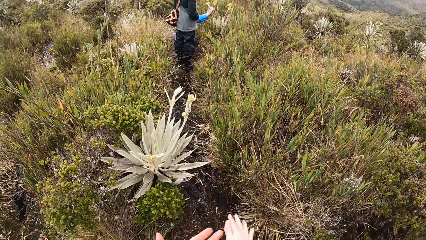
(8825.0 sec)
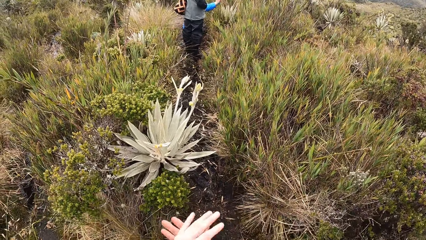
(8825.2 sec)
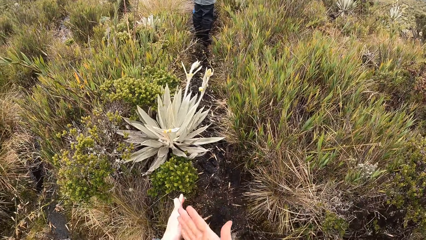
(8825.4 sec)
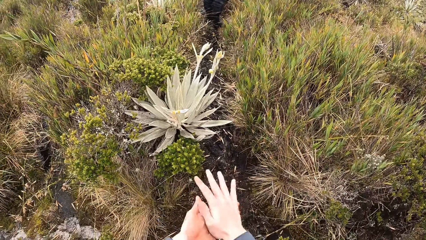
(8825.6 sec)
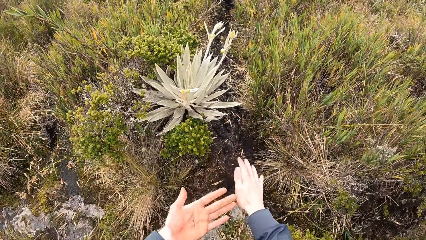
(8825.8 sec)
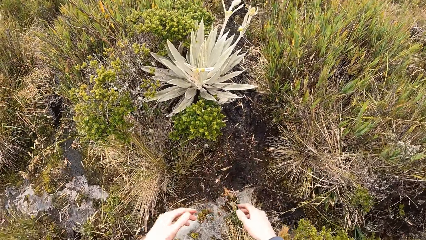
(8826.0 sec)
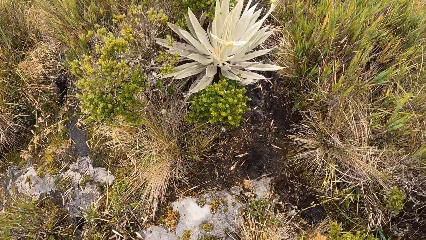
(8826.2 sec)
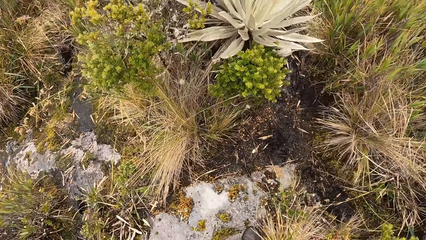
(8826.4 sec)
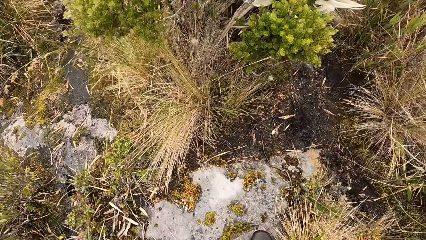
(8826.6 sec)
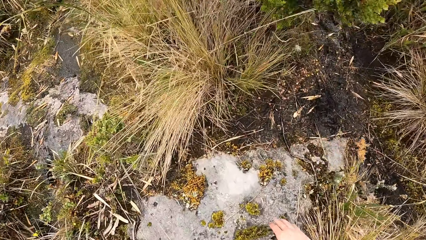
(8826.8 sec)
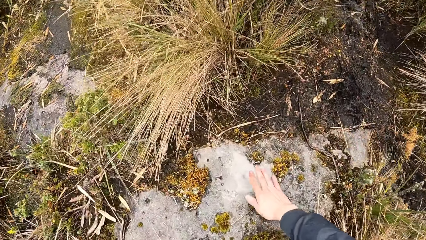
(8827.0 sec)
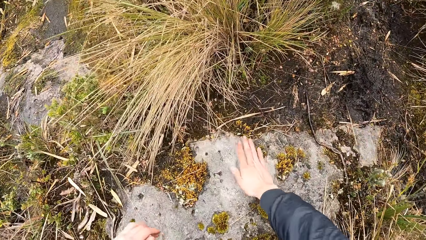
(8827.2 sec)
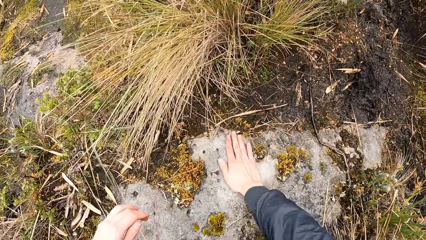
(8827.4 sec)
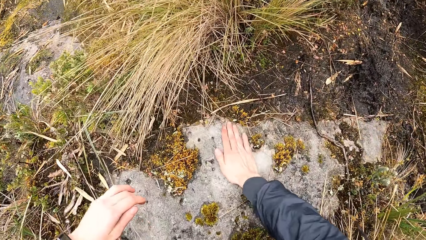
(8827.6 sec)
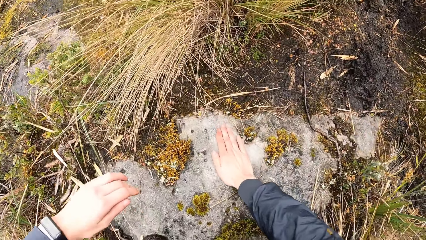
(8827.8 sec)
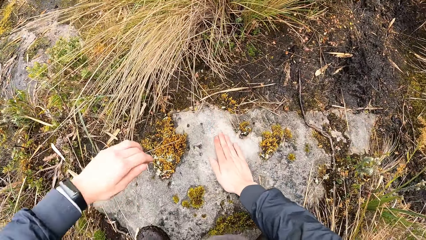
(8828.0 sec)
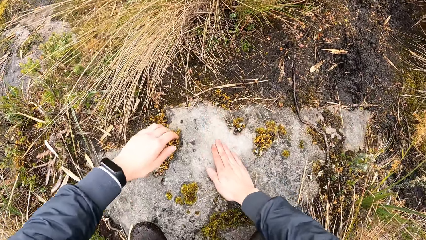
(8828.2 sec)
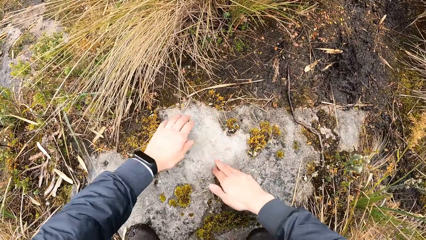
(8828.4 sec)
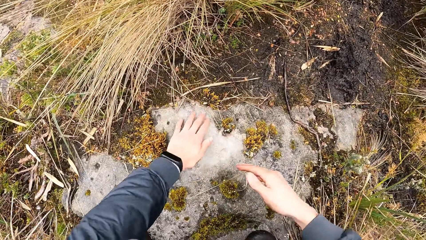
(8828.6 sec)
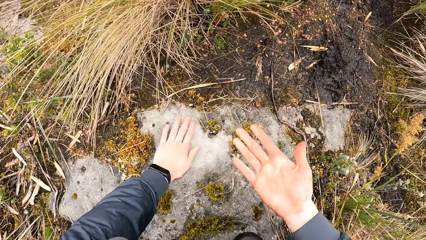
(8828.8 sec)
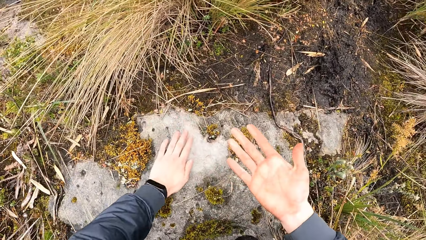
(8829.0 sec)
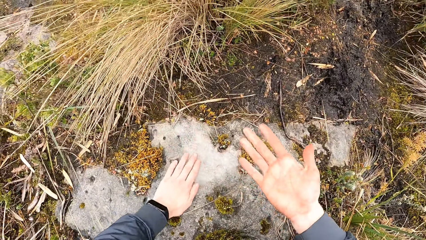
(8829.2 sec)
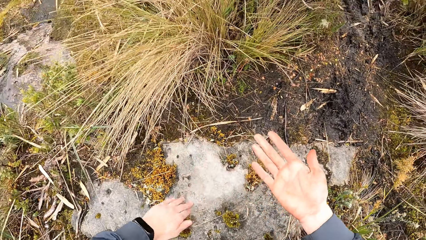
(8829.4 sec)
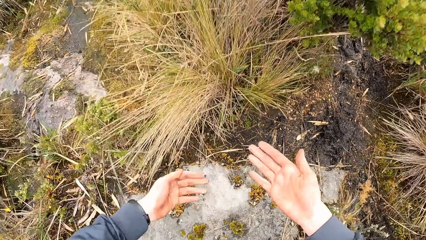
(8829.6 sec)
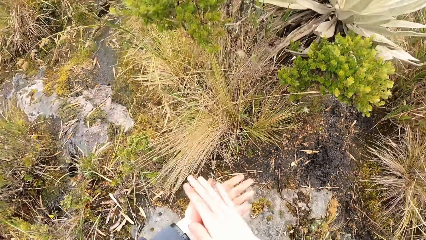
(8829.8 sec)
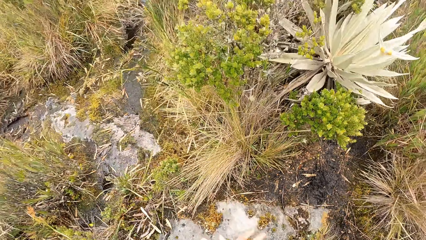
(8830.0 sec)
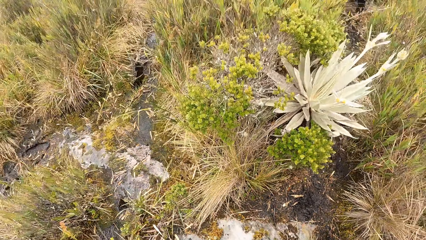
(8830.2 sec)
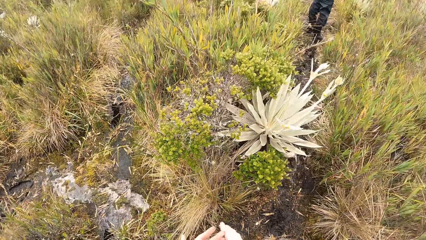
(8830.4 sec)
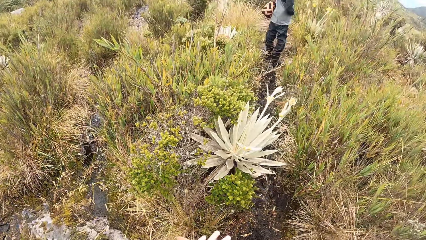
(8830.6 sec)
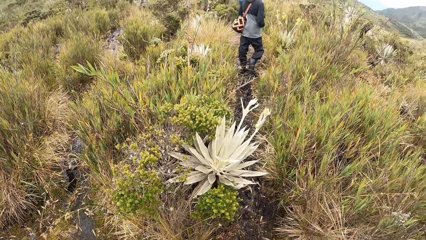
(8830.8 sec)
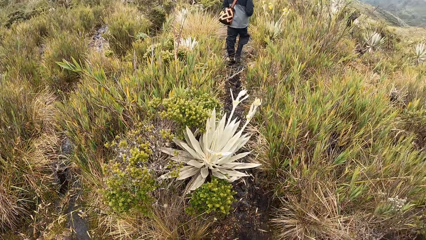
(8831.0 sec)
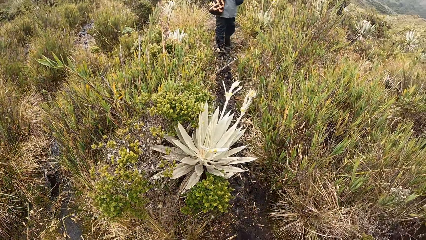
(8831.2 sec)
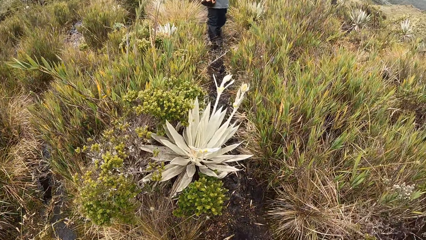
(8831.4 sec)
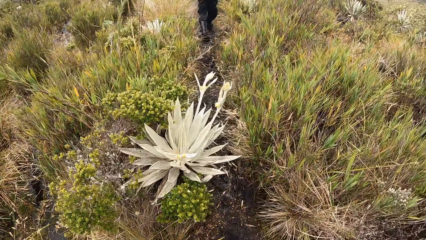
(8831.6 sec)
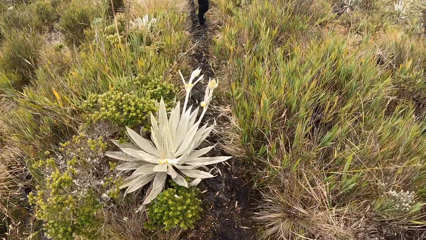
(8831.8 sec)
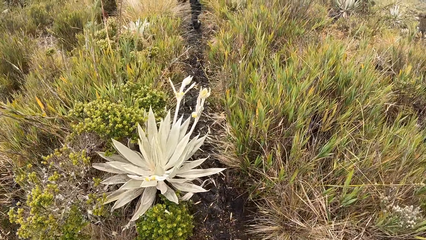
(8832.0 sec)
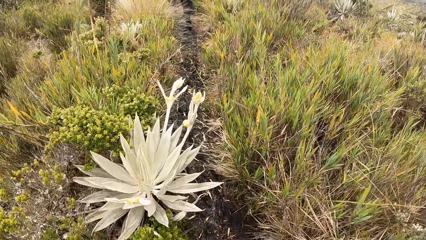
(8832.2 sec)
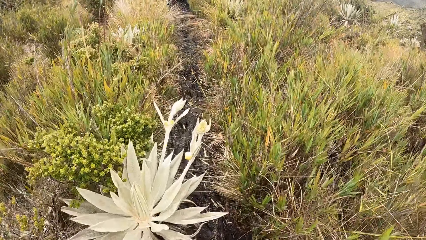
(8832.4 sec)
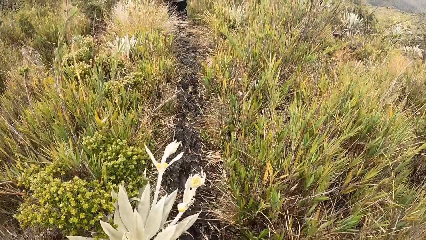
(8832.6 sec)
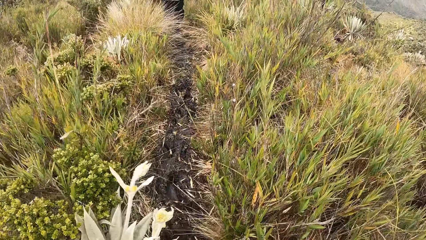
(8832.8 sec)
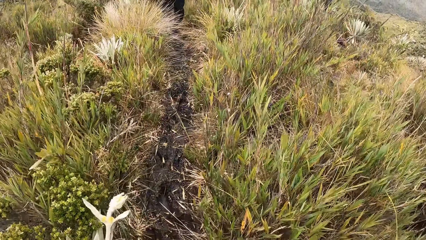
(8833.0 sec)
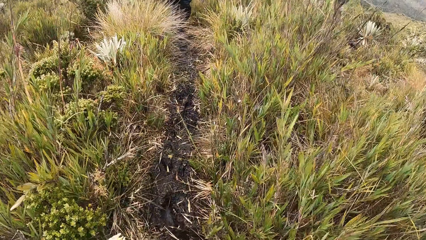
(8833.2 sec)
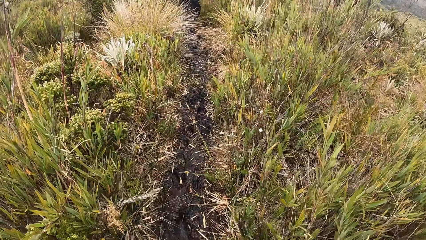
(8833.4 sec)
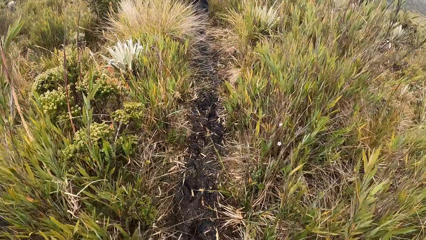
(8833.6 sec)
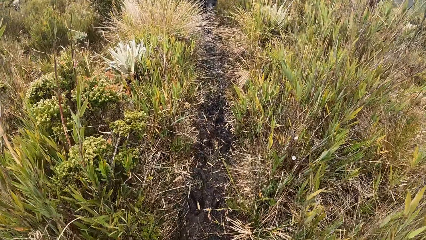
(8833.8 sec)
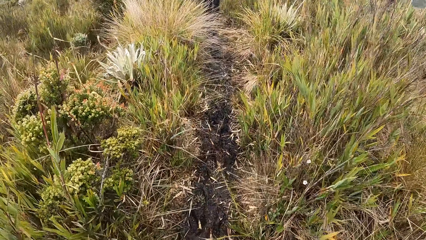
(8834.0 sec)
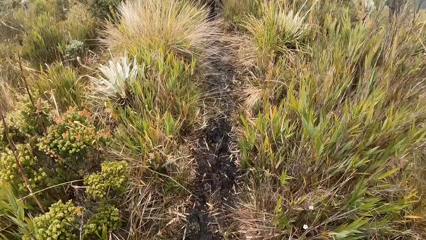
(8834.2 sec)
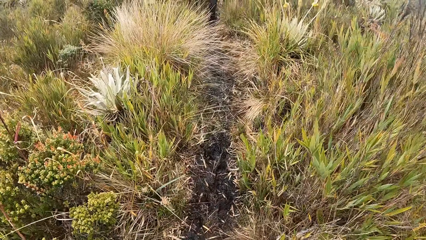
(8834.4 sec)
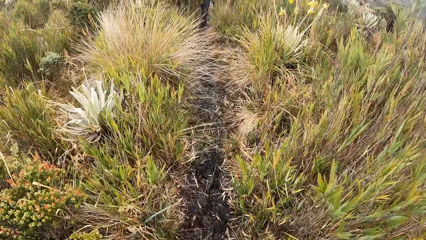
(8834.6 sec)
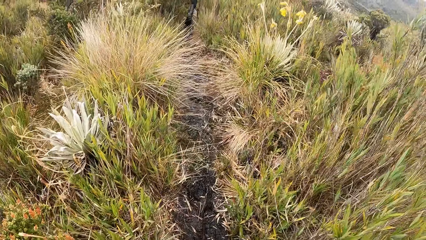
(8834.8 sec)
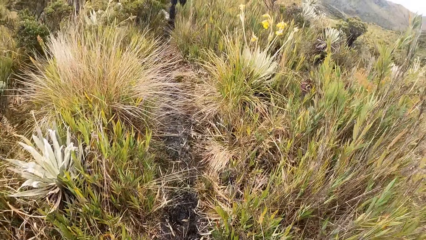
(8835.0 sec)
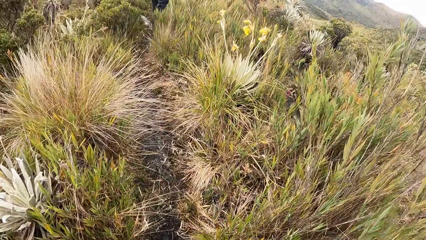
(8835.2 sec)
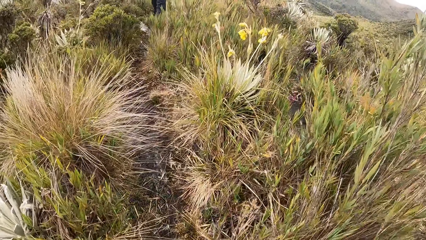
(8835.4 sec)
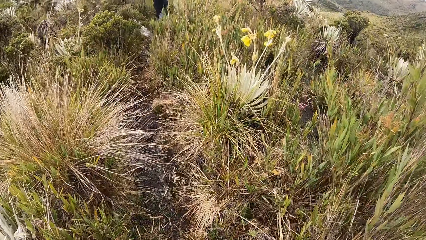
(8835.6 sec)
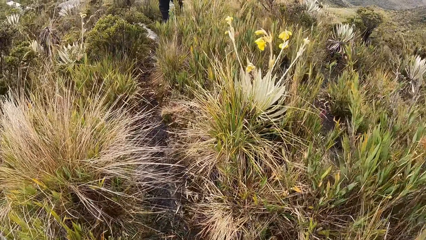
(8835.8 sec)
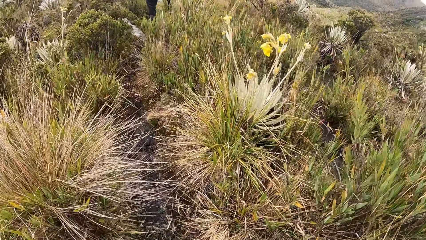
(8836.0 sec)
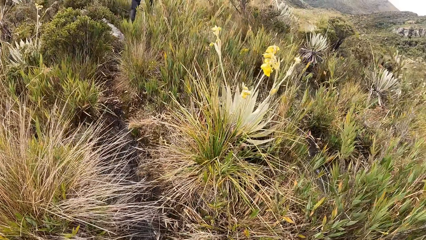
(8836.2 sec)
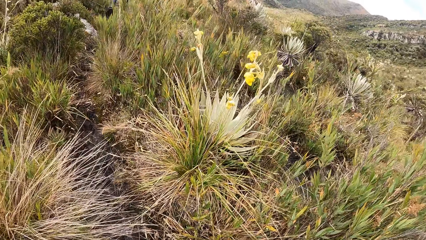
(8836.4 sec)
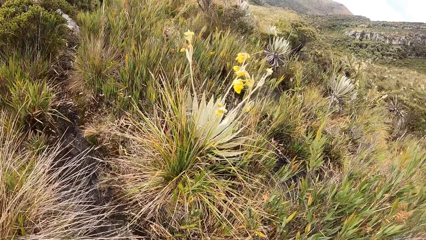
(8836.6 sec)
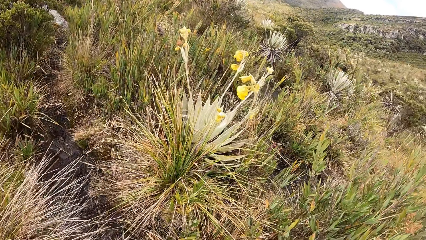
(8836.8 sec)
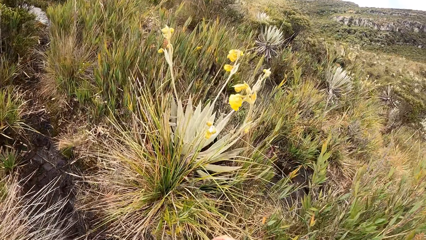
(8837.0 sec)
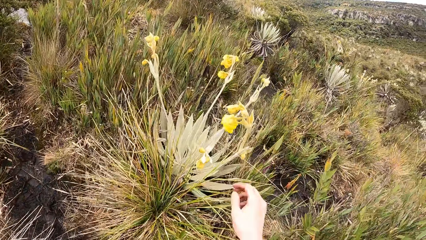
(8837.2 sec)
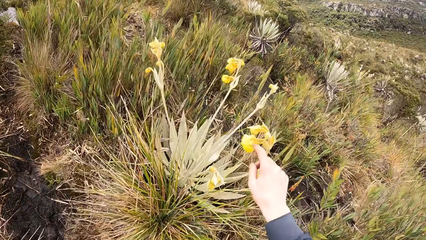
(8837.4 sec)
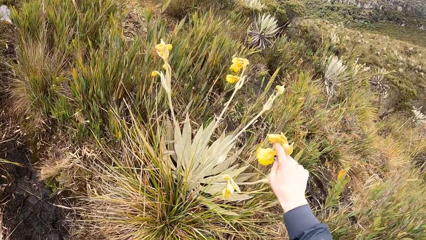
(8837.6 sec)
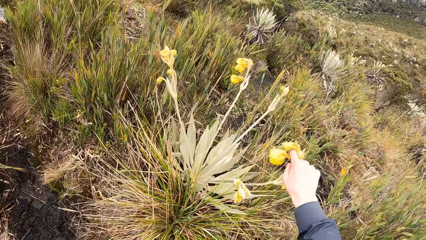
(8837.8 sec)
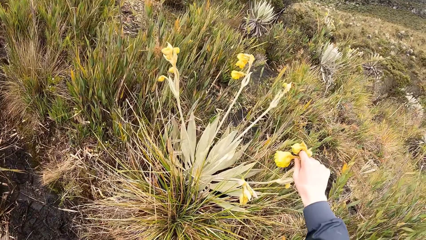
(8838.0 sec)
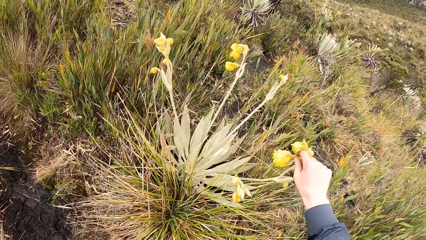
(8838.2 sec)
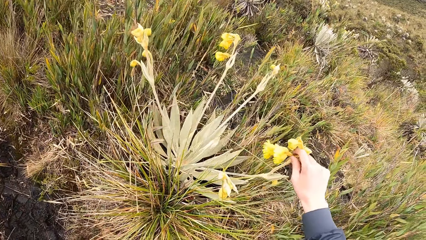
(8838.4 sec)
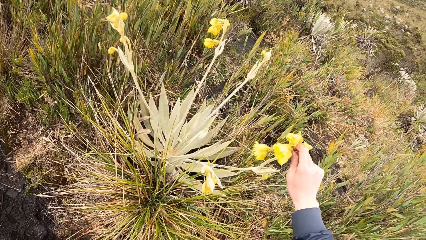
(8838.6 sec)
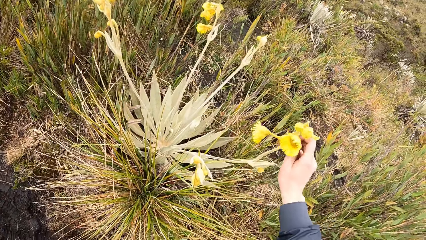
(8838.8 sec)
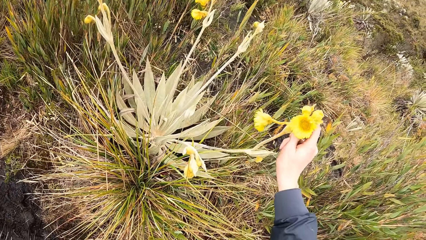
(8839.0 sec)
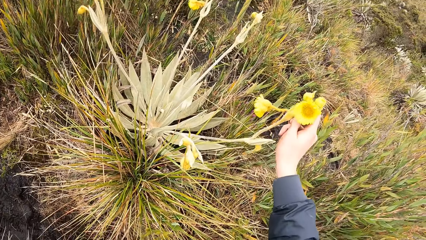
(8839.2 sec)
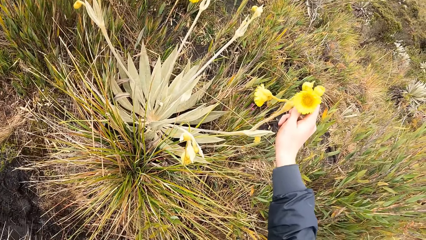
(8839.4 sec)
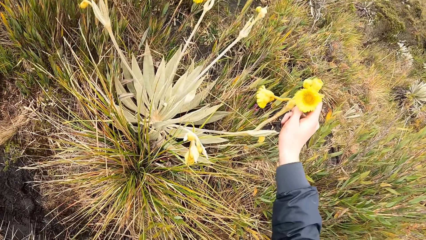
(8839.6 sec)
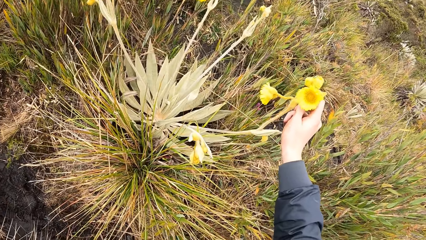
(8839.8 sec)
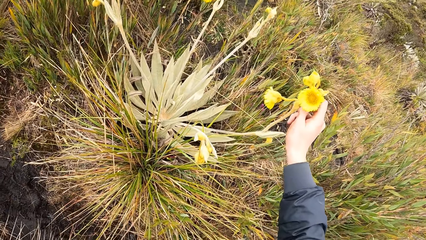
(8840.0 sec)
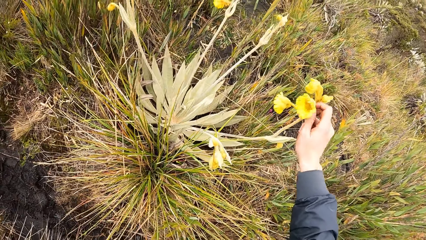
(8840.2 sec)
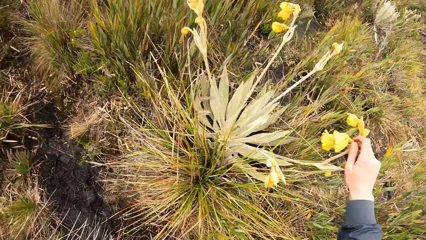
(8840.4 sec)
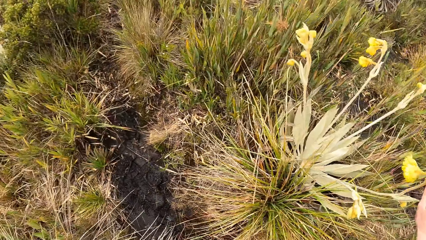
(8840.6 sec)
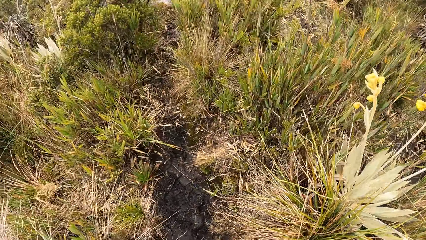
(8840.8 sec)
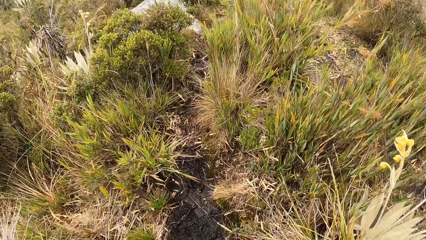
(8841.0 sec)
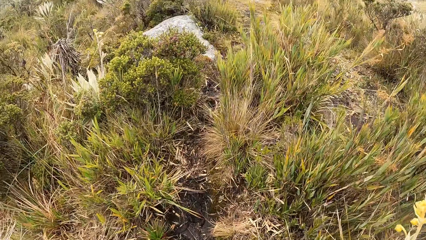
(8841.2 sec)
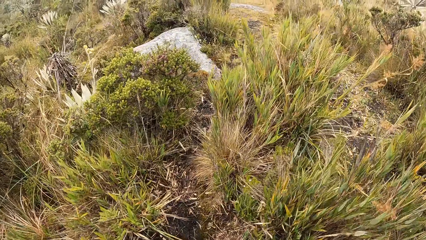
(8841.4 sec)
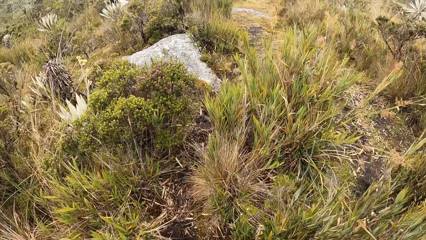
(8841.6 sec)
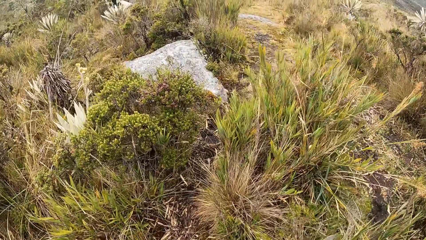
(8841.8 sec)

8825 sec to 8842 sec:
The camera wearer walks around. He cleans both hands on the ground. He moves a hand on a stone. He walks around. He holds a sunflower with his right hand.
